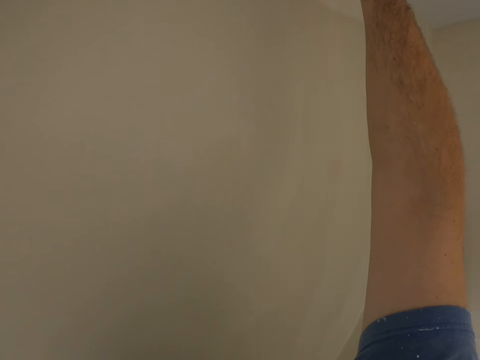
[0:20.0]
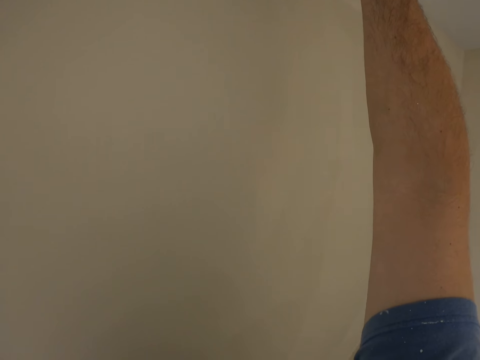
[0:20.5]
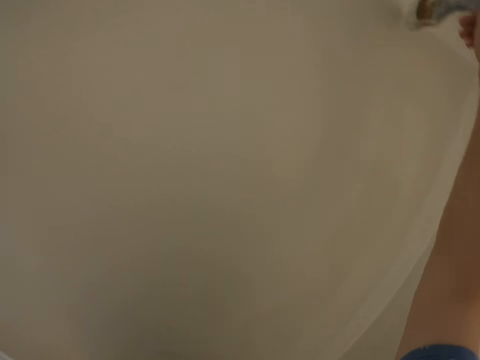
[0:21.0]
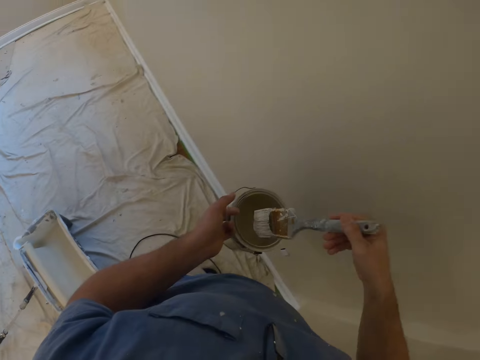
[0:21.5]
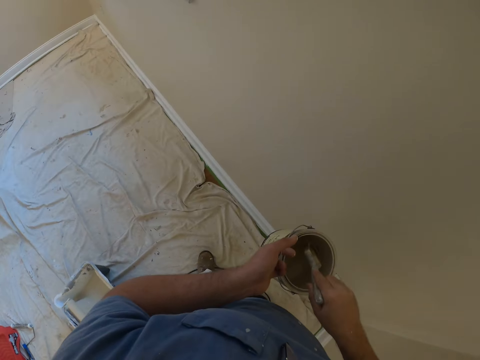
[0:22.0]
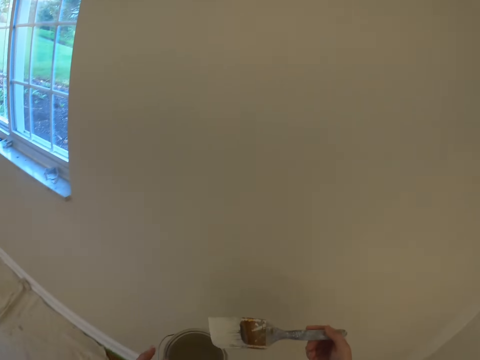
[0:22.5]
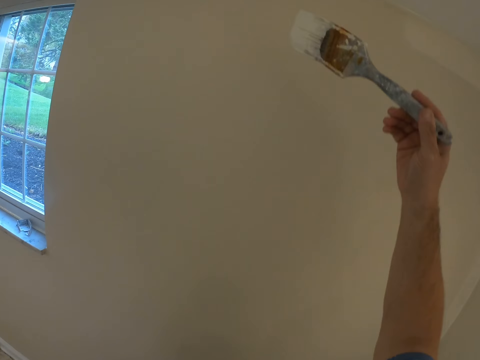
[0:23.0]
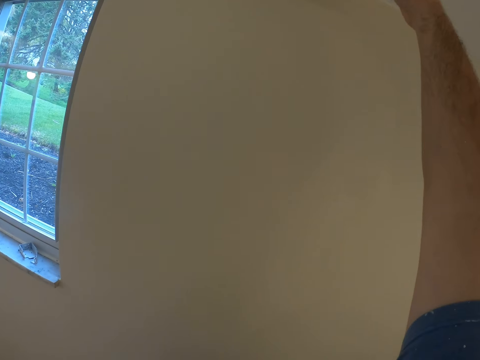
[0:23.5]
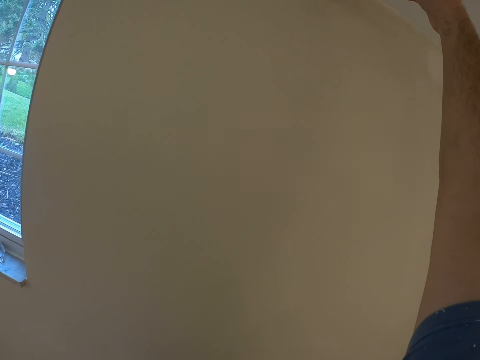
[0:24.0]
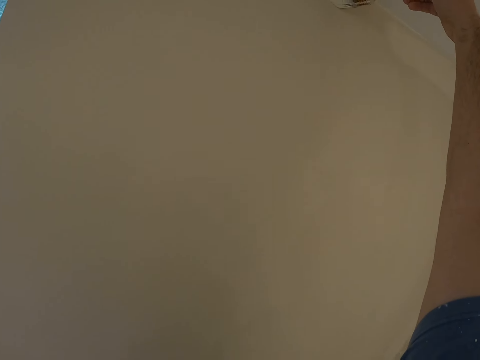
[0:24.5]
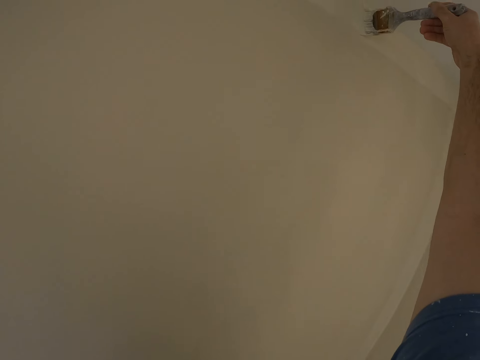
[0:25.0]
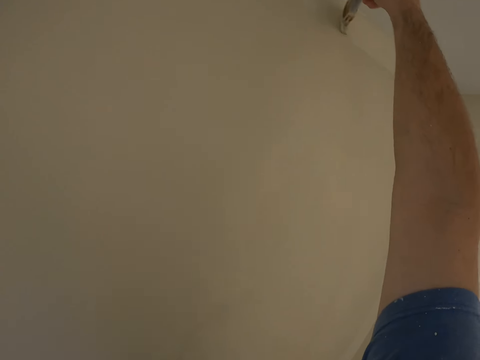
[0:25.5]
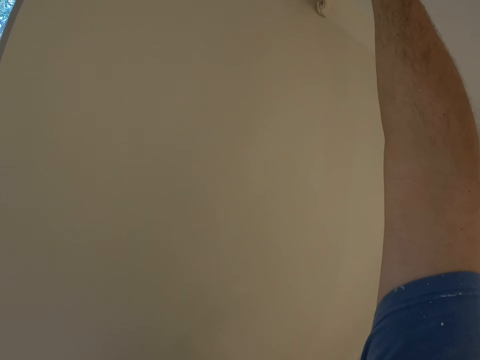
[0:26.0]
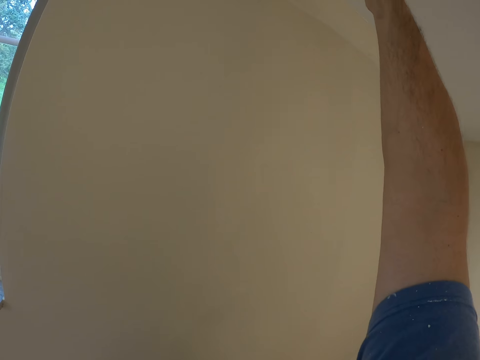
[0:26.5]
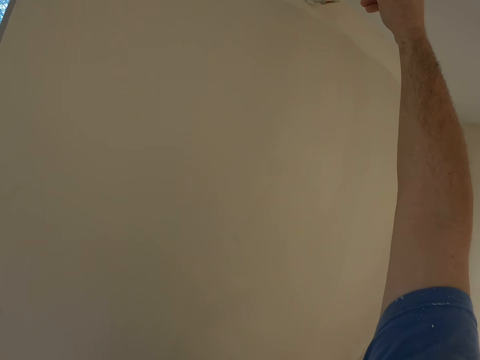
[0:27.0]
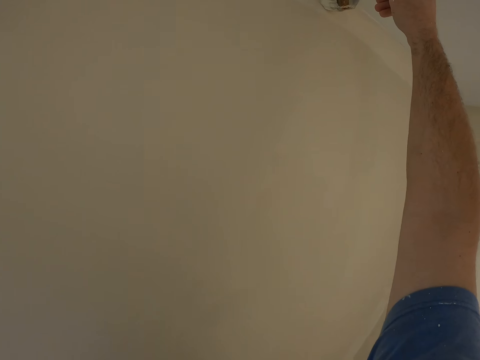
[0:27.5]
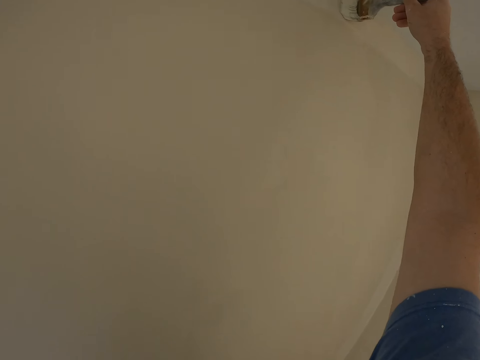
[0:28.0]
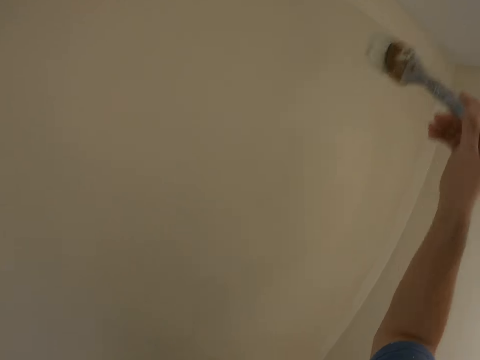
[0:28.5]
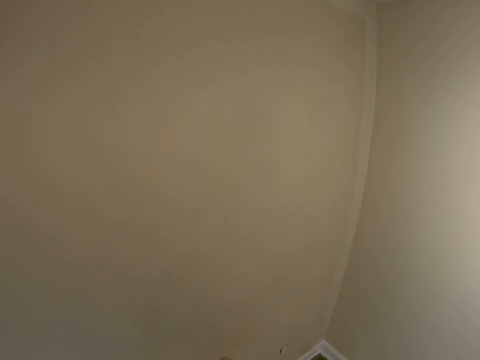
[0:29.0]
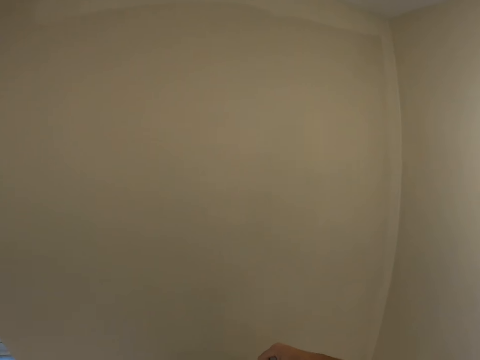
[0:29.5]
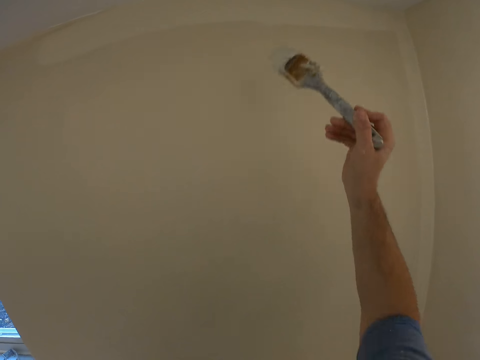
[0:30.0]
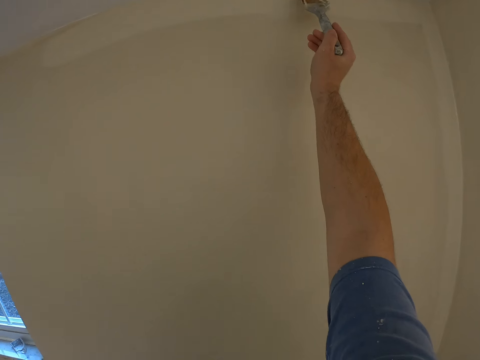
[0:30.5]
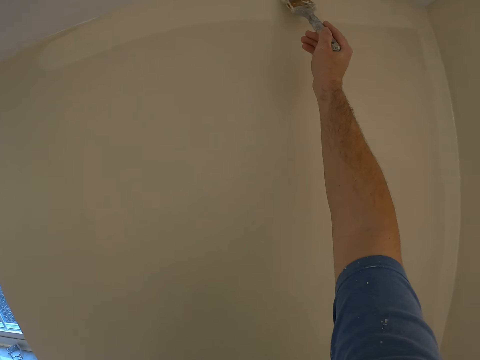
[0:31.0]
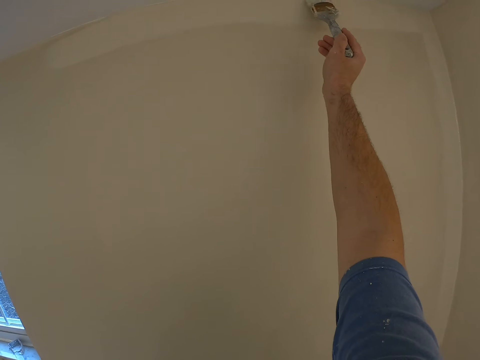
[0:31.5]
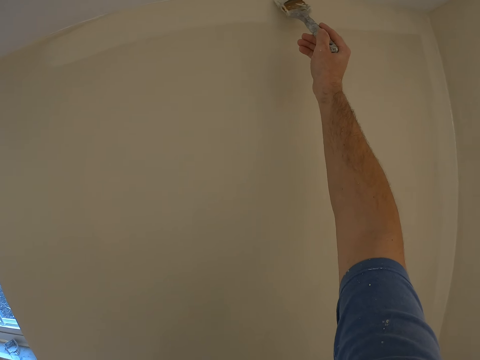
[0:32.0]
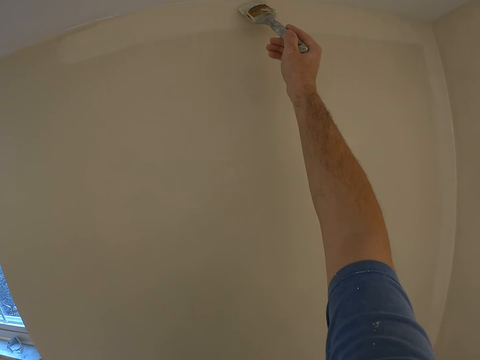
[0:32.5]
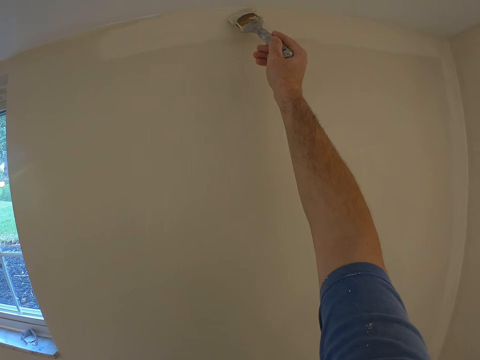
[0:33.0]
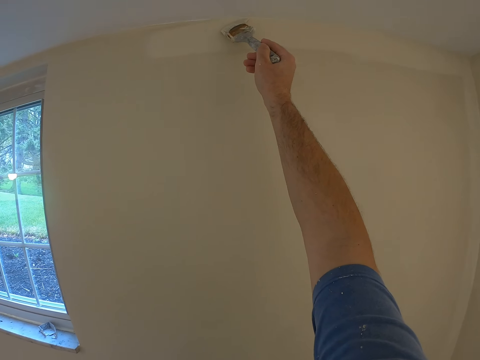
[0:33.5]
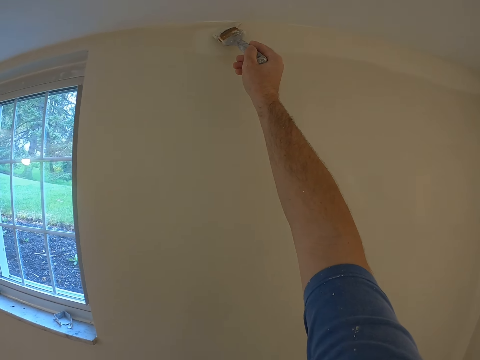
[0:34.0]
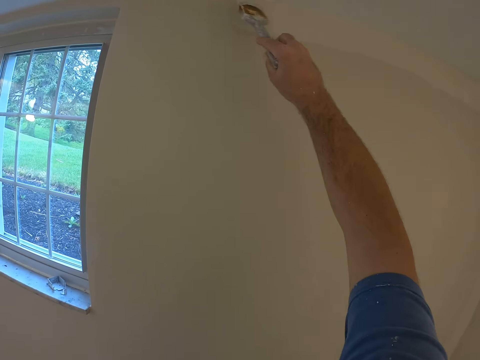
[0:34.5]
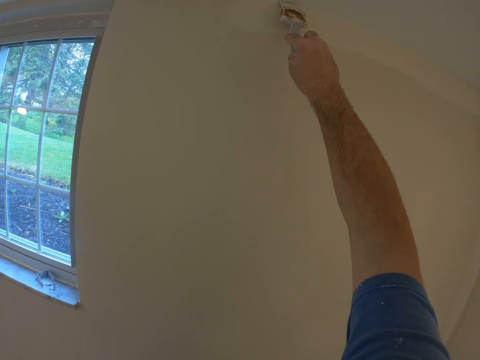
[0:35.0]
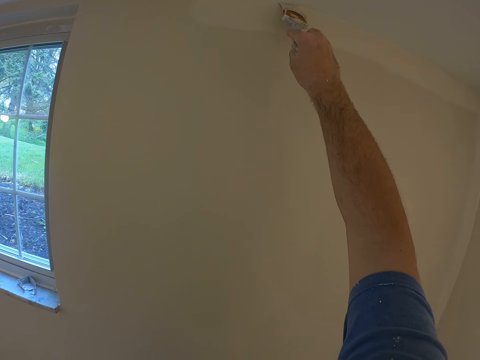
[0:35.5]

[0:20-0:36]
The camera wearer dips the paint brush in the paint can. They paint the wall using the paint brush. They dip the paint brush in the paint can. They paint the wall using the paint brush.

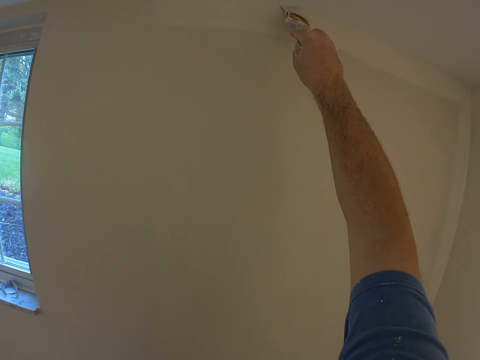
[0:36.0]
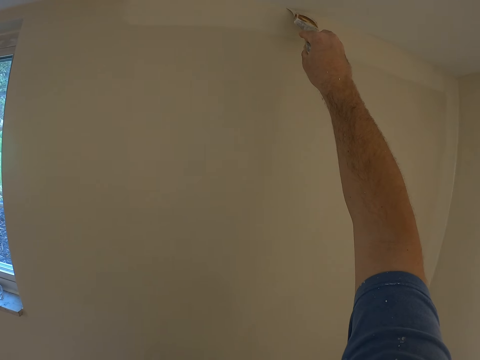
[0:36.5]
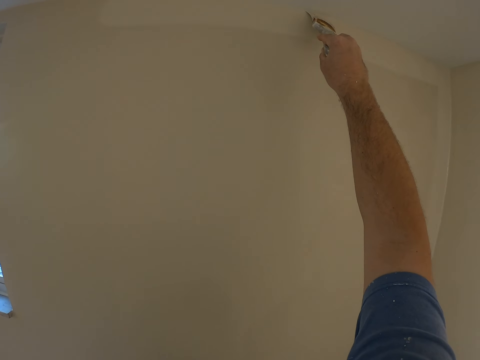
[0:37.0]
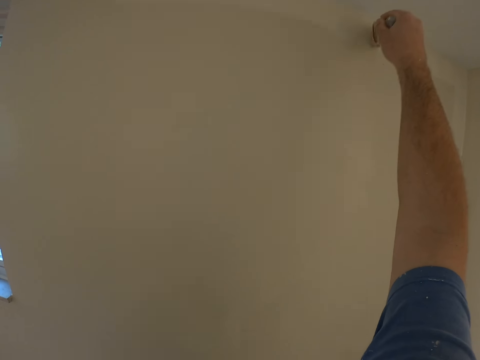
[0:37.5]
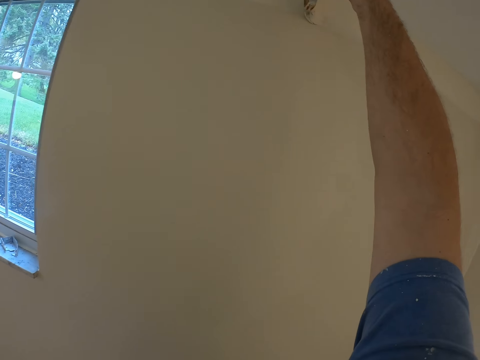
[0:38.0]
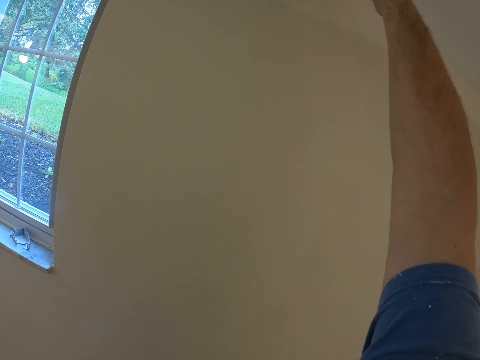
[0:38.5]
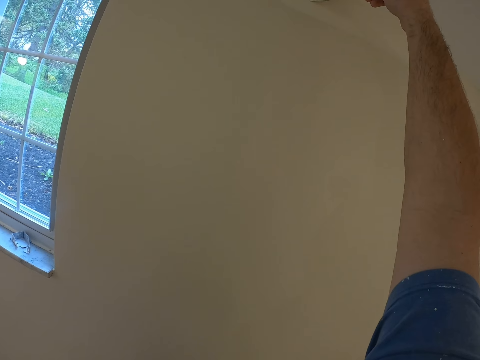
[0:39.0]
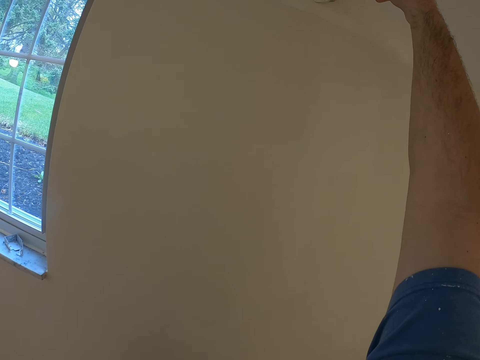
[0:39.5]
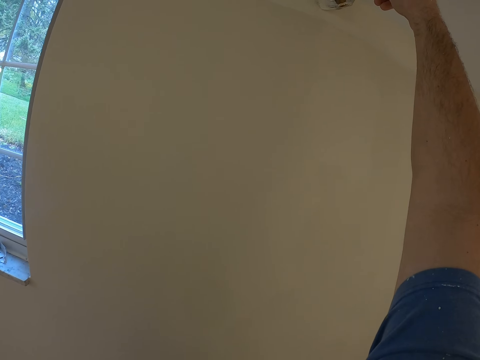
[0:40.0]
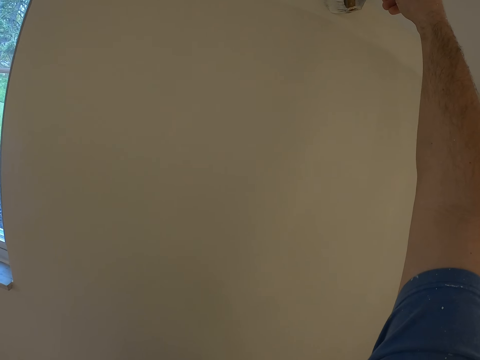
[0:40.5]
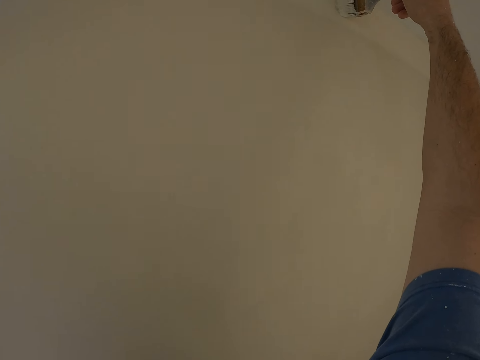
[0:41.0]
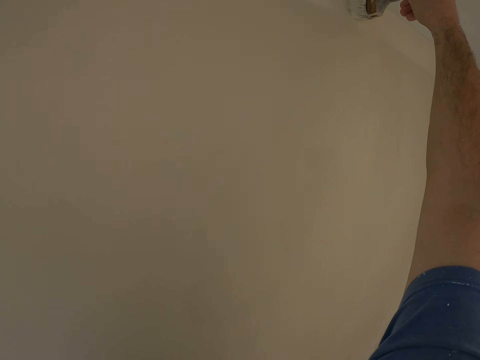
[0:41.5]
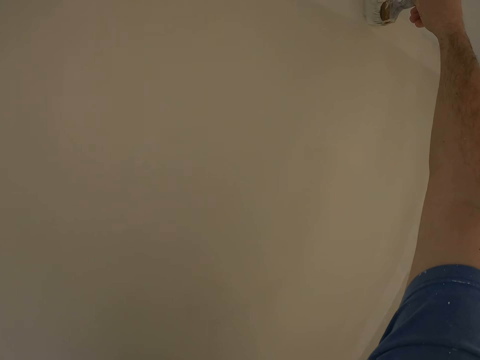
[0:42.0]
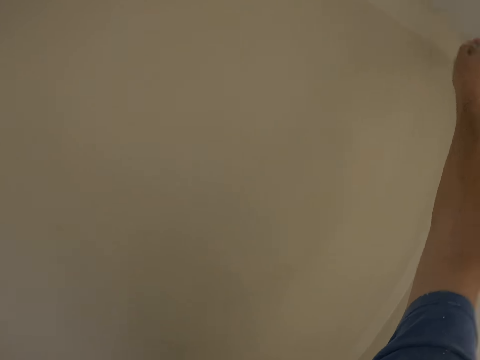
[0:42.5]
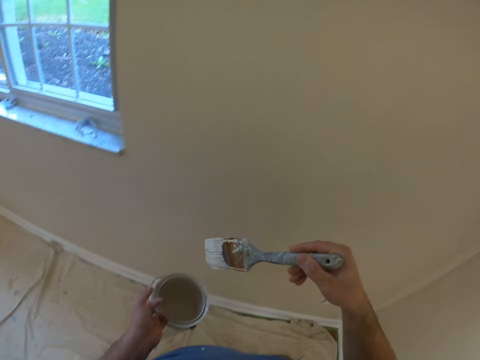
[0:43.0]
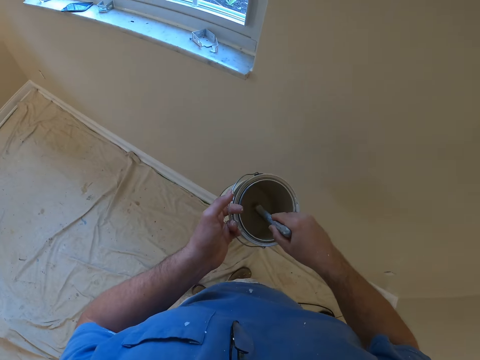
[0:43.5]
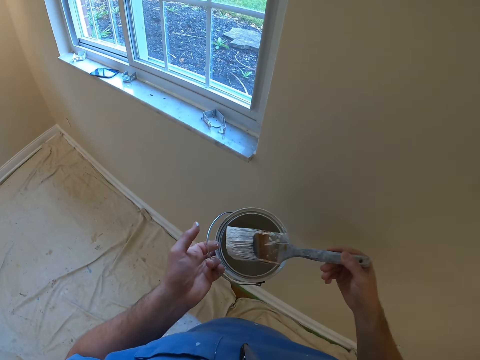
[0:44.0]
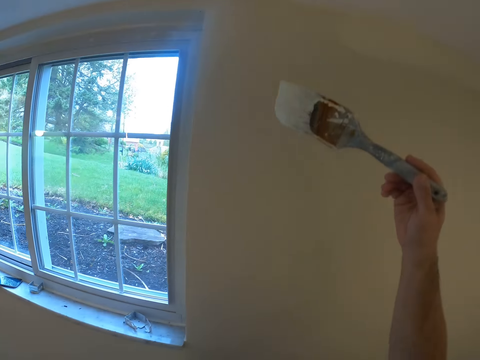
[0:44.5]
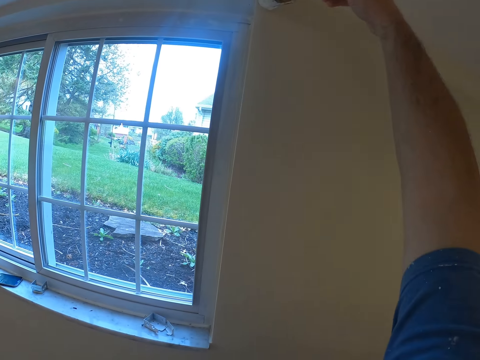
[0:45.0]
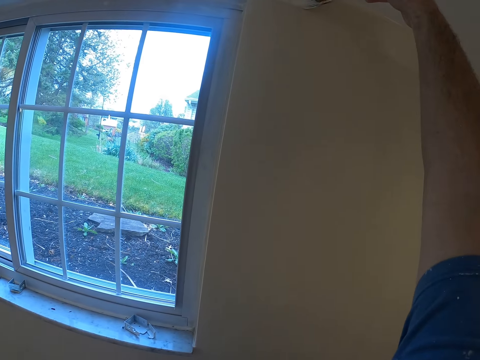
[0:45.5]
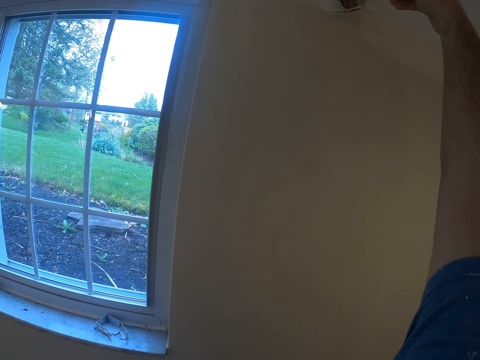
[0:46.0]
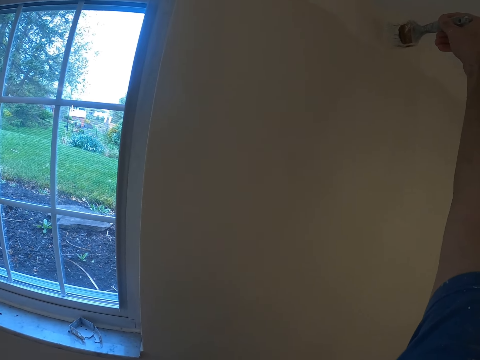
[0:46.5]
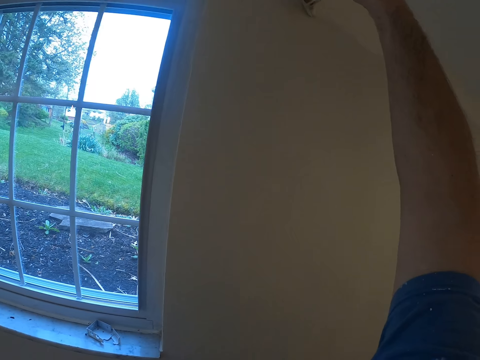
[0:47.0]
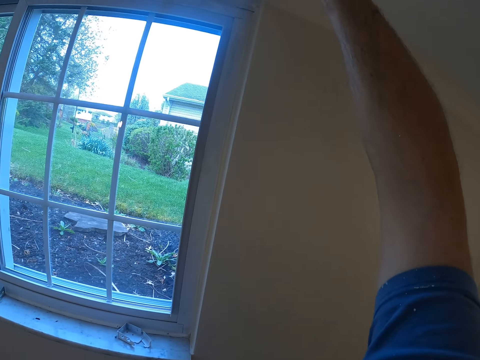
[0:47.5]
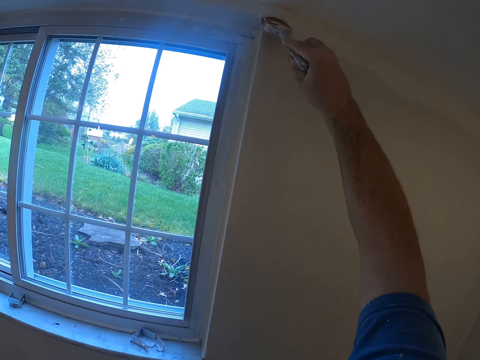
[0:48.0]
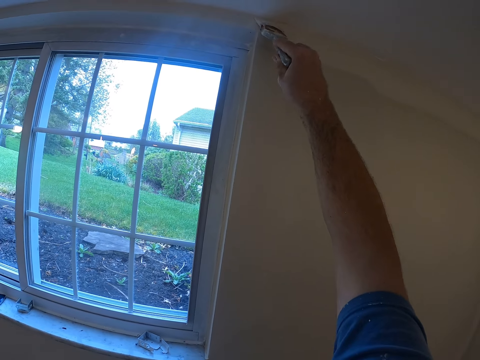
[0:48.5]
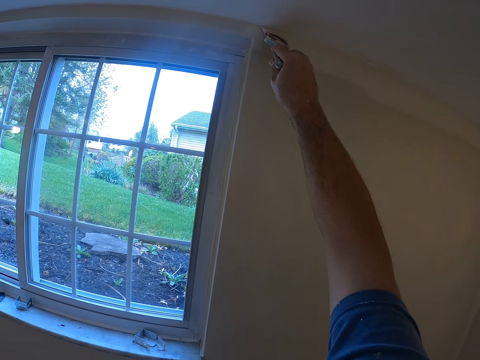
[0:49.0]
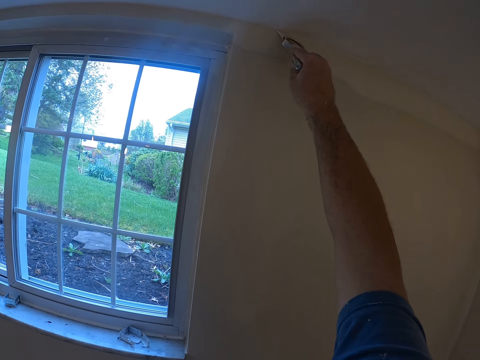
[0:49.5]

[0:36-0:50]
The camera wearer dips the paint brush in the paint can. They paint the wall using the paint brush.
